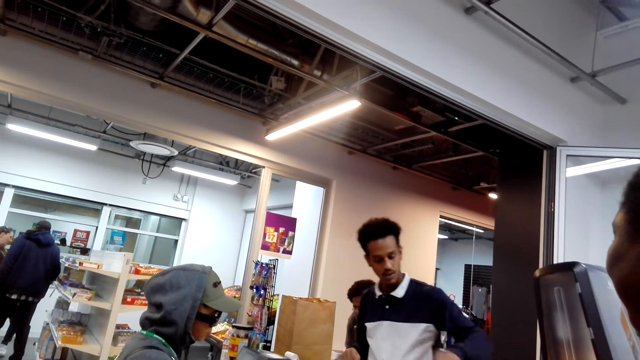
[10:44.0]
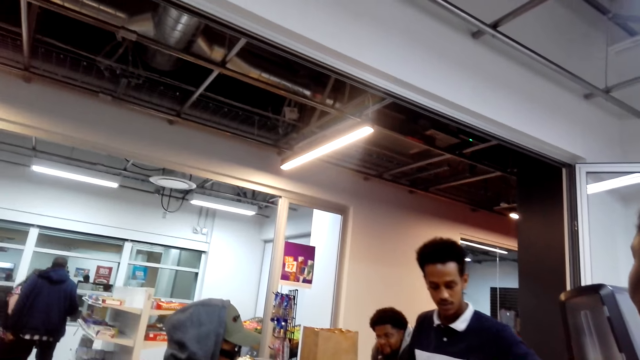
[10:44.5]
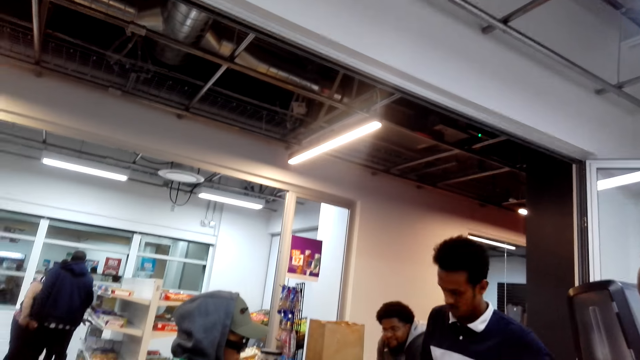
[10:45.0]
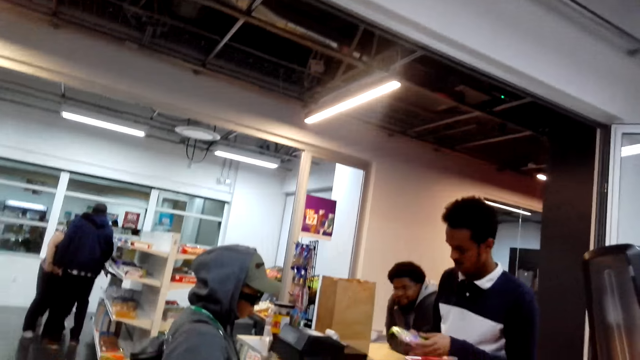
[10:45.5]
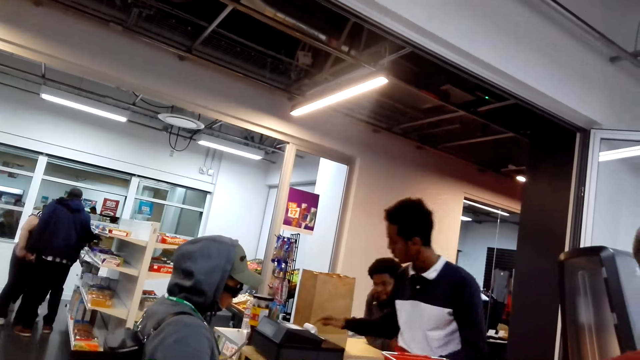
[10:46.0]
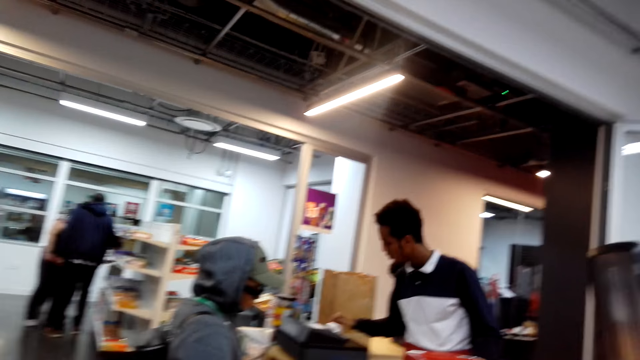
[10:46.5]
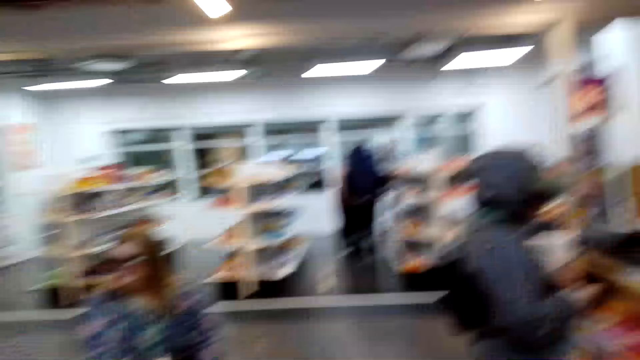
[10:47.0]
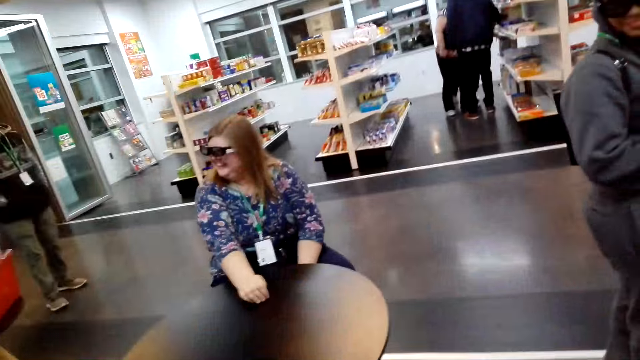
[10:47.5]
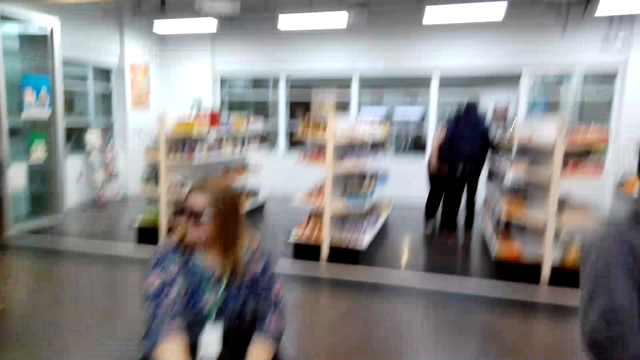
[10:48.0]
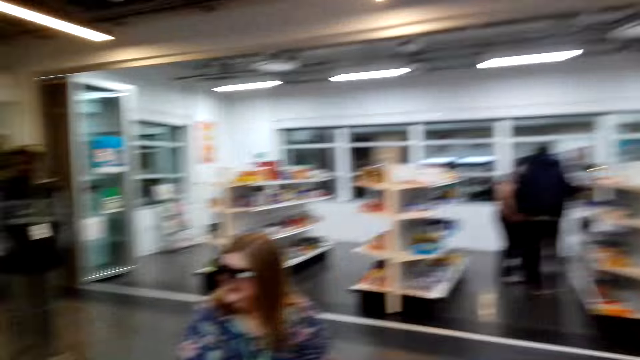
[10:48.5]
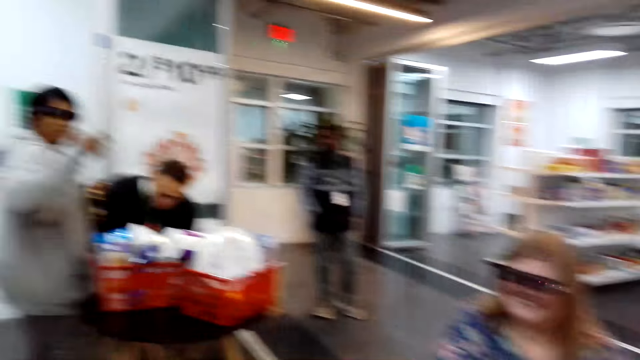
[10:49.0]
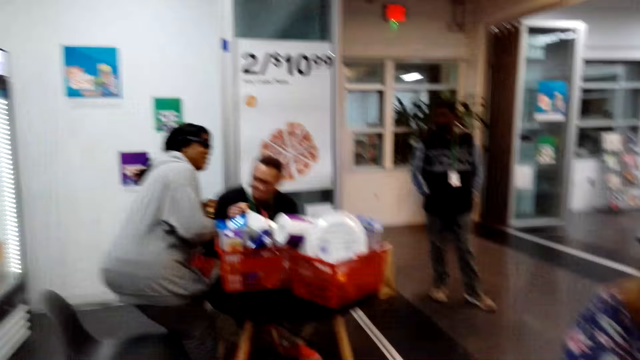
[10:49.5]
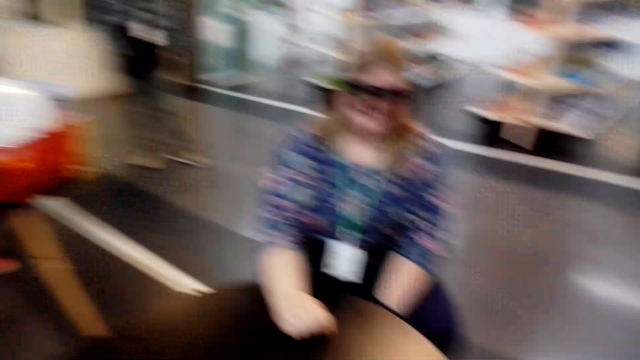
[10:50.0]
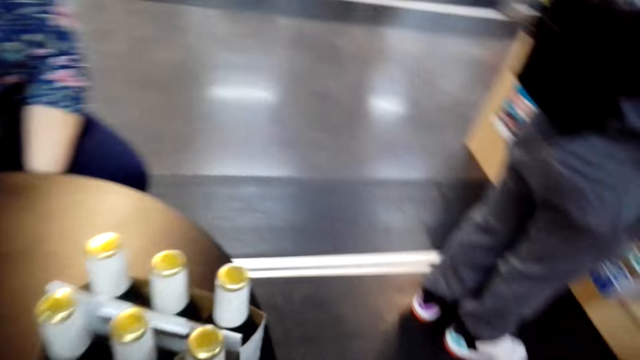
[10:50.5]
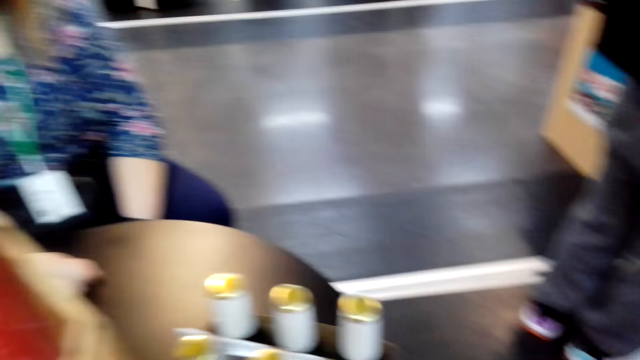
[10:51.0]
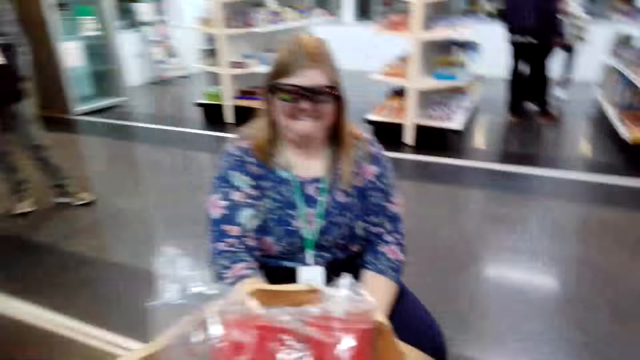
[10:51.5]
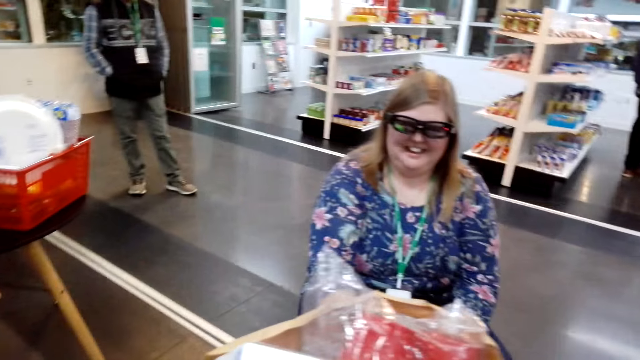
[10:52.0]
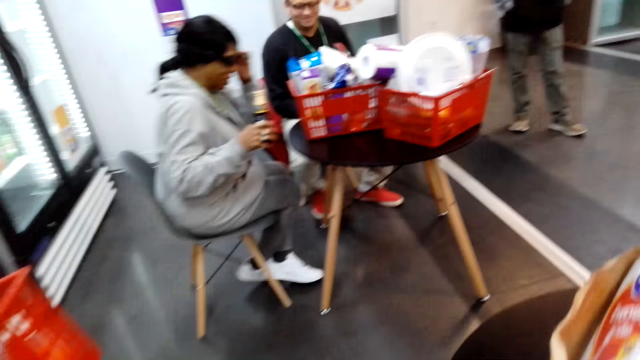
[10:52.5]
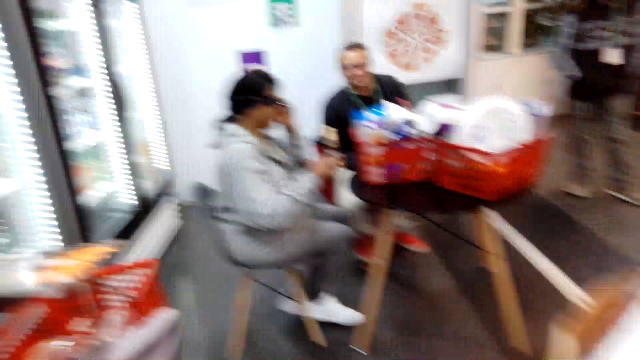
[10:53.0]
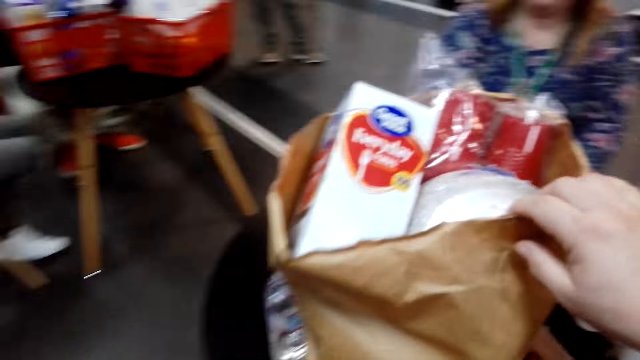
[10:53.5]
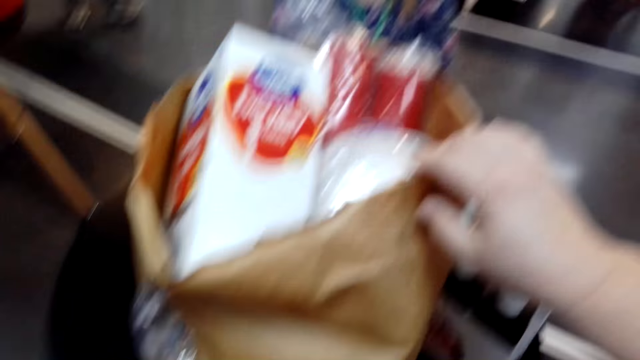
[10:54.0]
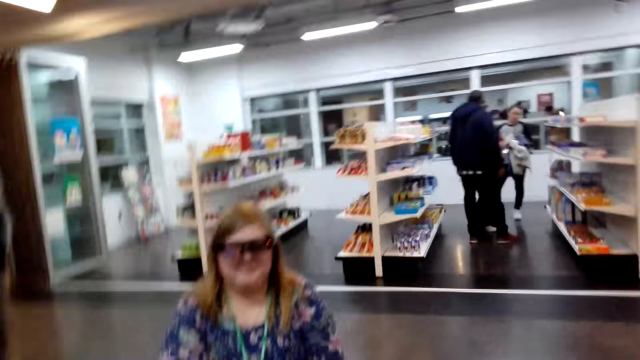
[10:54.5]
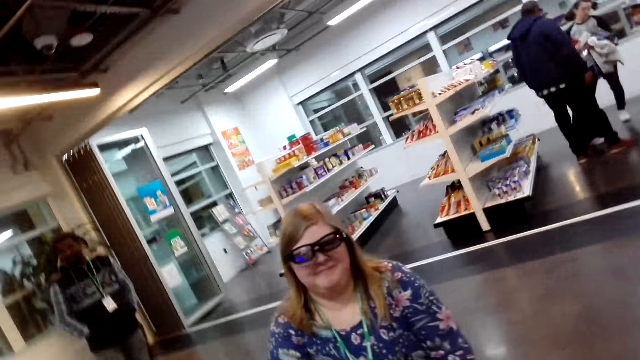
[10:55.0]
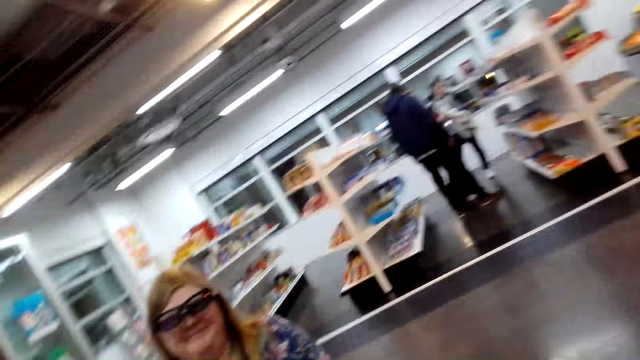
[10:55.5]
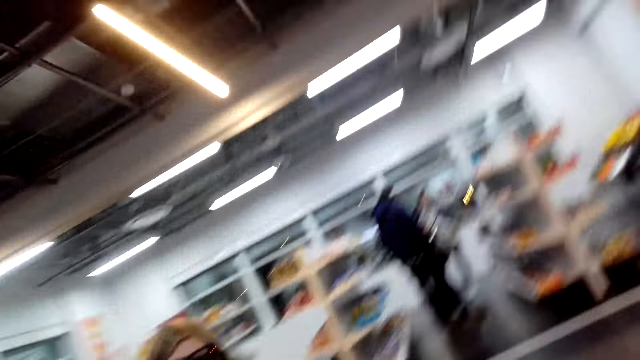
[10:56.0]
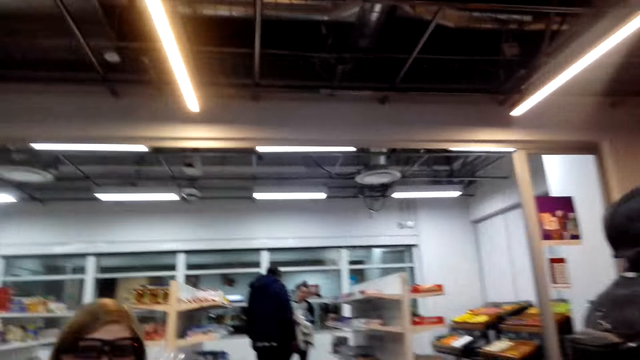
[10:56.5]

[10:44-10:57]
The camera wearer looks at a man. They walk around the supermarket. They converse with a woman. They look around the supermarket.

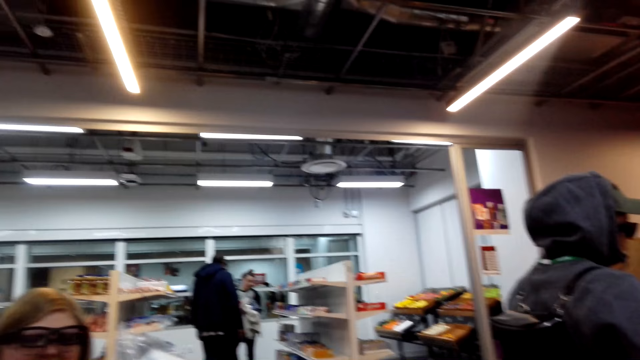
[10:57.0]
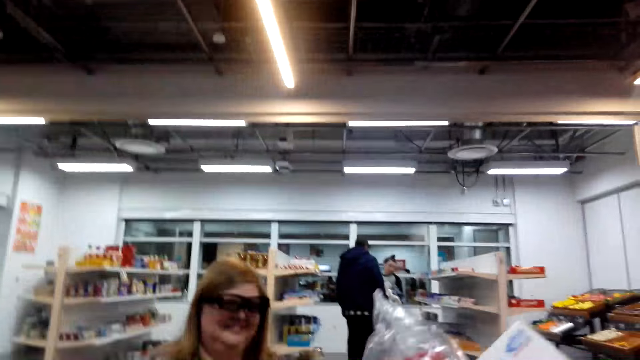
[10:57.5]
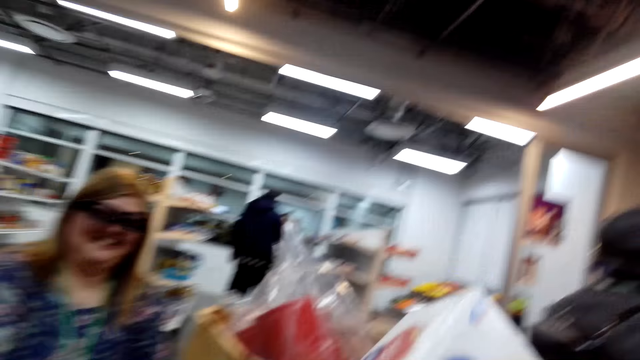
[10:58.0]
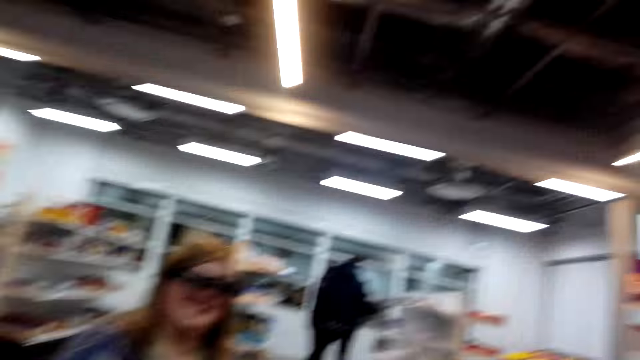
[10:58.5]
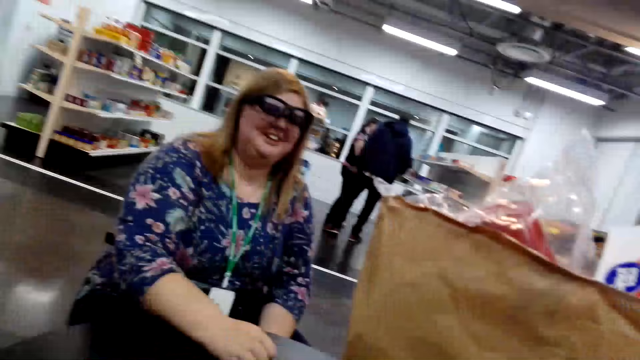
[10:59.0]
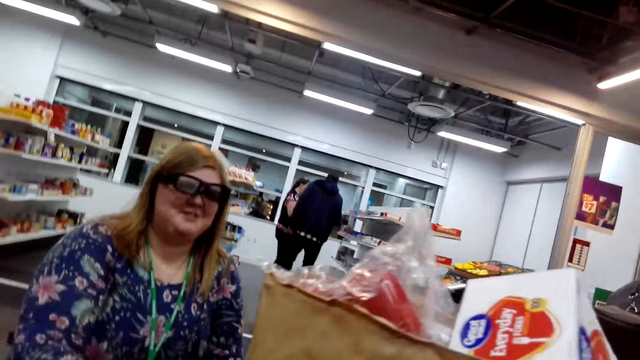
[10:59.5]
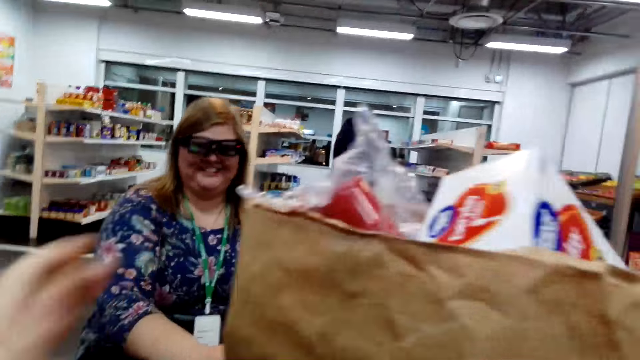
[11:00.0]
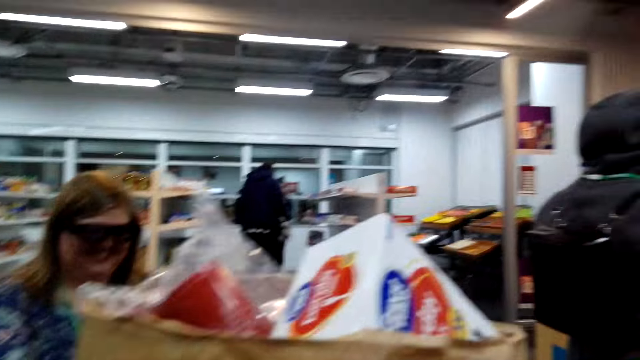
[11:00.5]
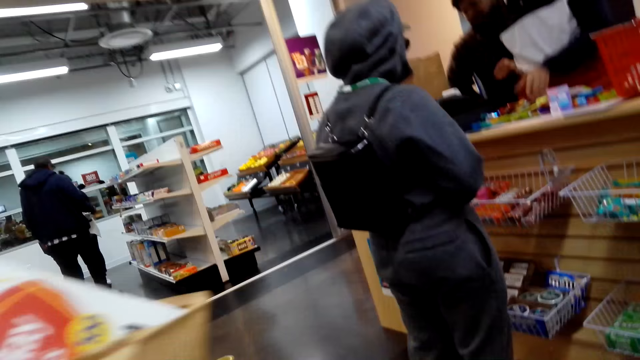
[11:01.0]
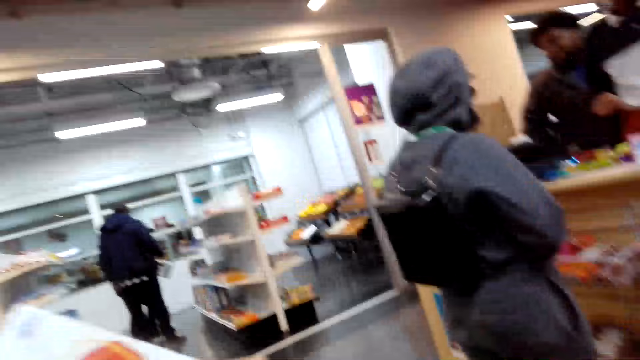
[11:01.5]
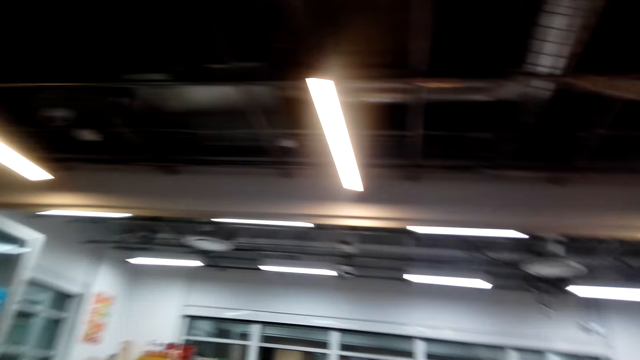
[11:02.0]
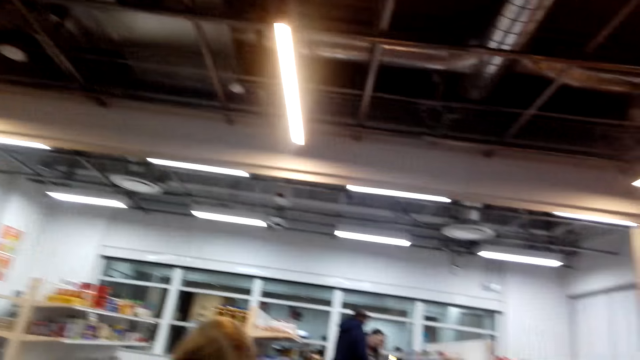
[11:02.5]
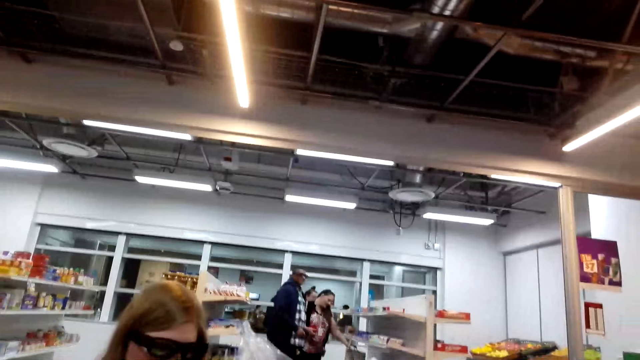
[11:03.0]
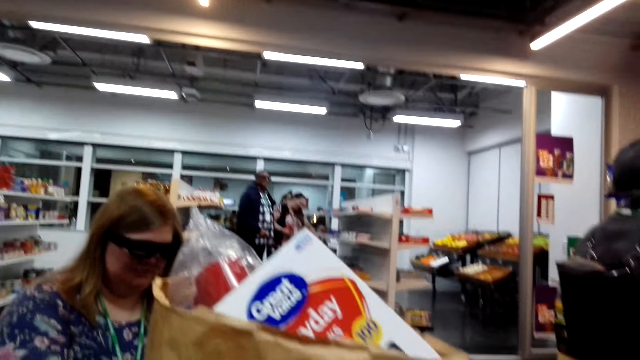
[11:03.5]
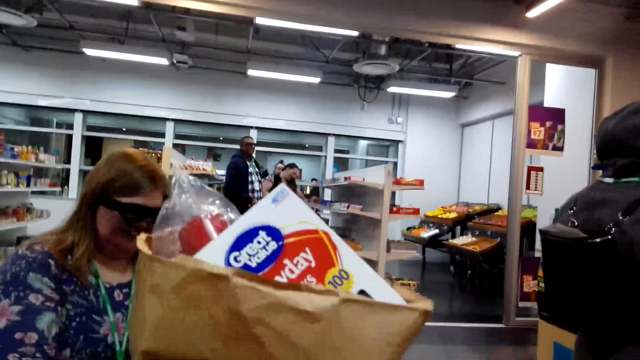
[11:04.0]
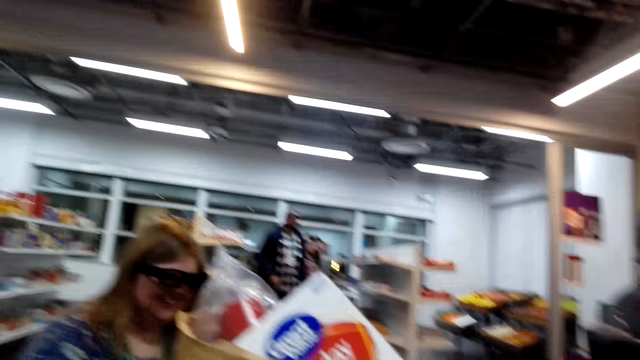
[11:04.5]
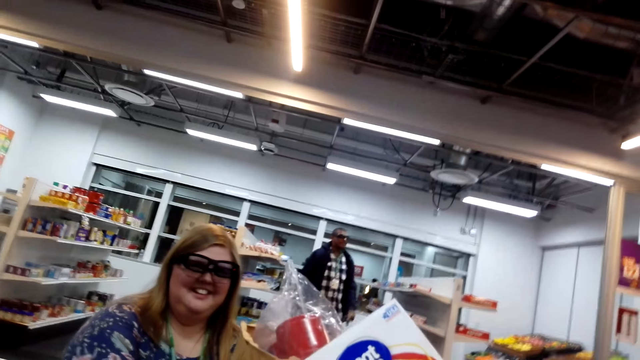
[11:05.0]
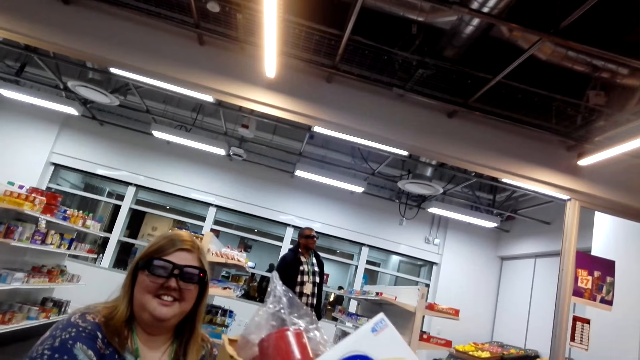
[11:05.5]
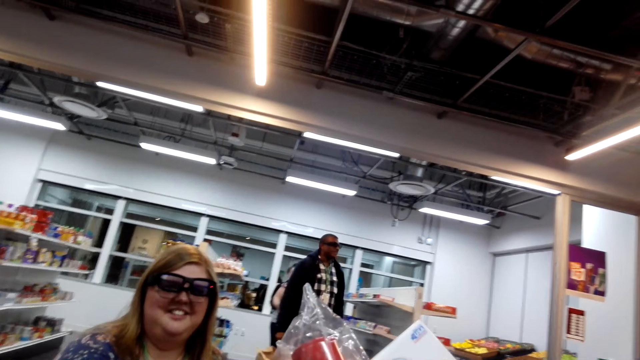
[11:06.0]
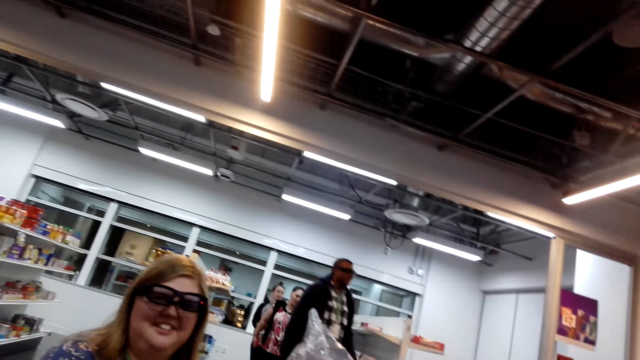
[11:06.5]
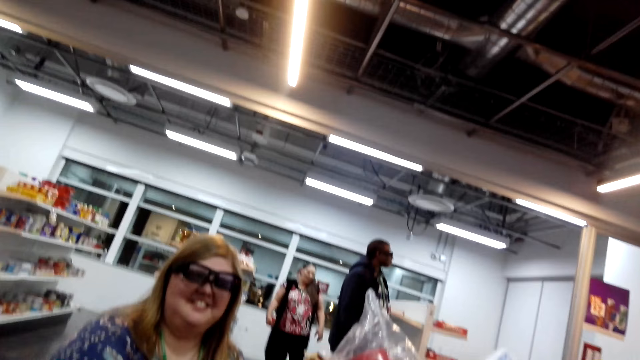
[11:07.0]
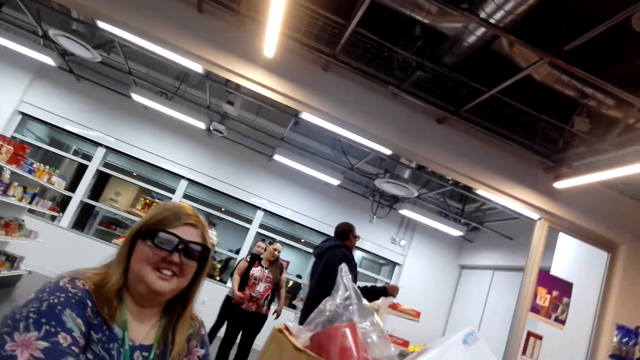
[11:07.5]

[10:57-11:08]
The camera wearer converses with a woman. They look around the supermarket. They converse with the woman.
